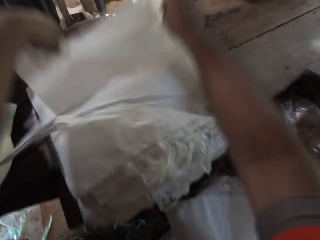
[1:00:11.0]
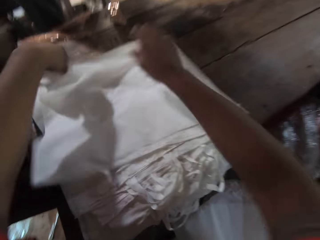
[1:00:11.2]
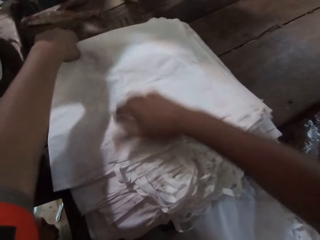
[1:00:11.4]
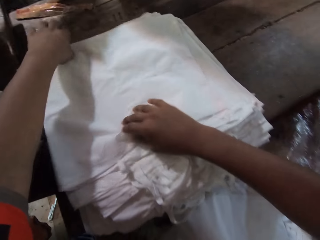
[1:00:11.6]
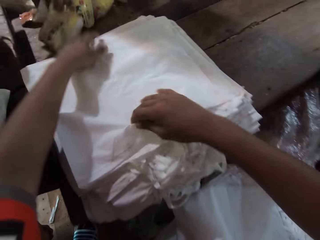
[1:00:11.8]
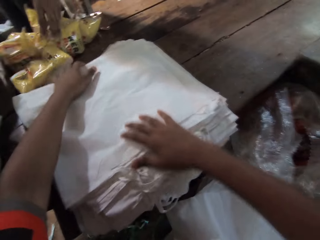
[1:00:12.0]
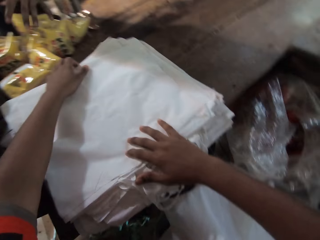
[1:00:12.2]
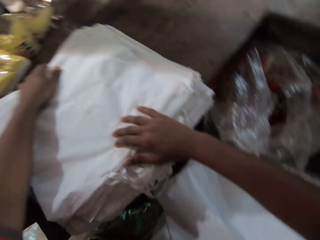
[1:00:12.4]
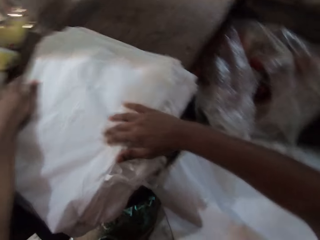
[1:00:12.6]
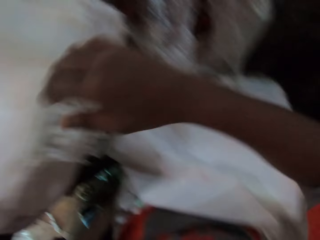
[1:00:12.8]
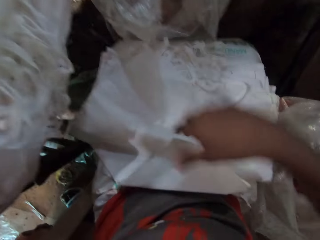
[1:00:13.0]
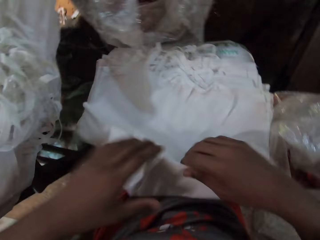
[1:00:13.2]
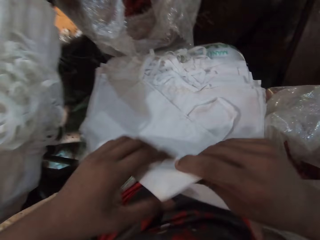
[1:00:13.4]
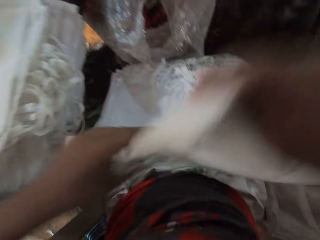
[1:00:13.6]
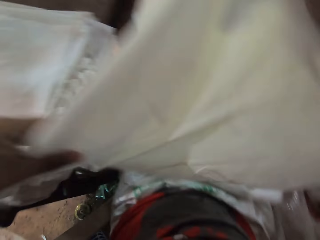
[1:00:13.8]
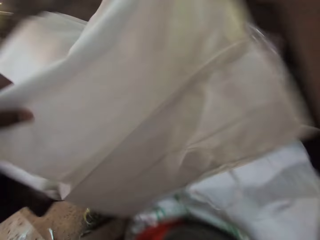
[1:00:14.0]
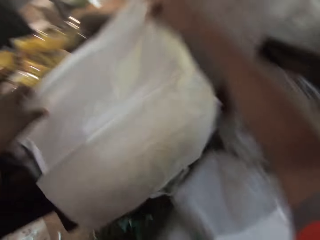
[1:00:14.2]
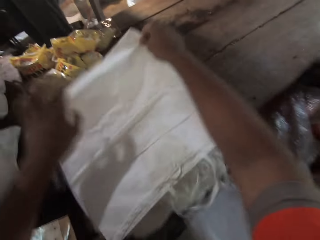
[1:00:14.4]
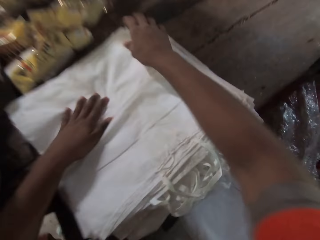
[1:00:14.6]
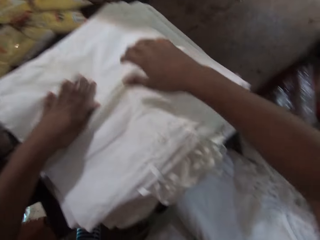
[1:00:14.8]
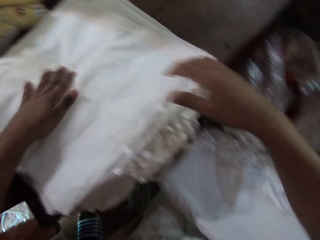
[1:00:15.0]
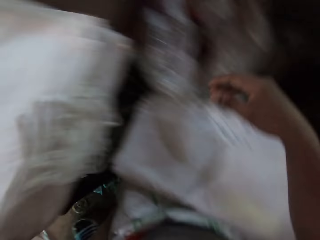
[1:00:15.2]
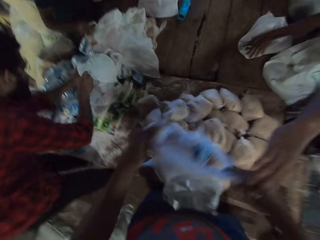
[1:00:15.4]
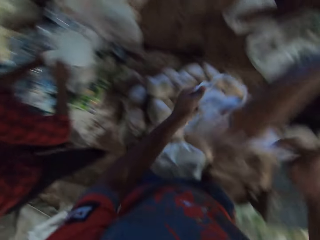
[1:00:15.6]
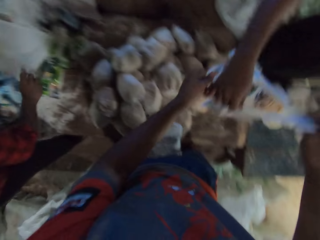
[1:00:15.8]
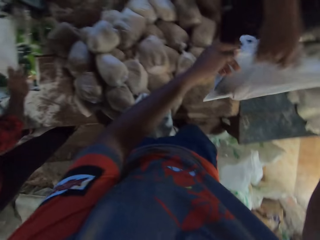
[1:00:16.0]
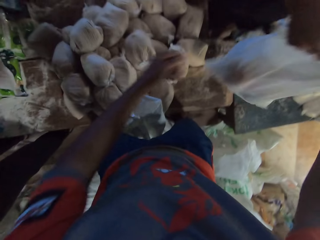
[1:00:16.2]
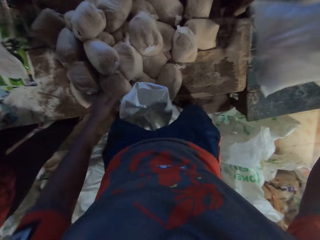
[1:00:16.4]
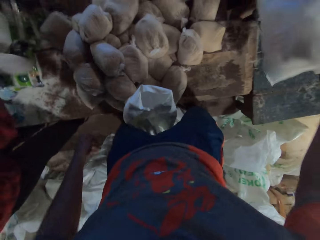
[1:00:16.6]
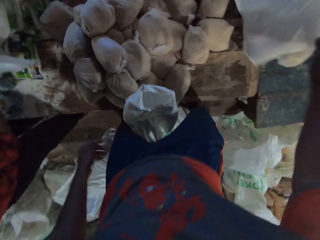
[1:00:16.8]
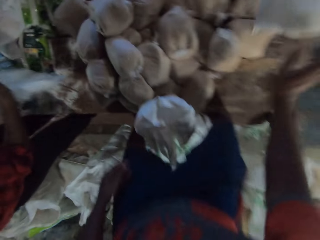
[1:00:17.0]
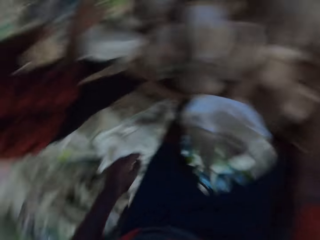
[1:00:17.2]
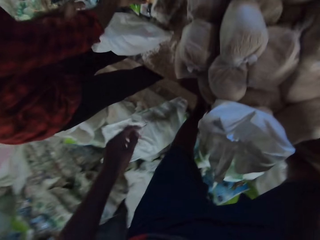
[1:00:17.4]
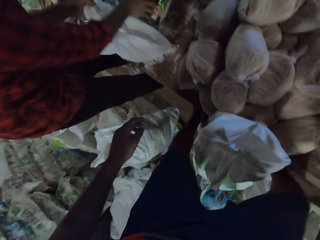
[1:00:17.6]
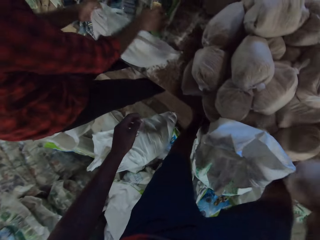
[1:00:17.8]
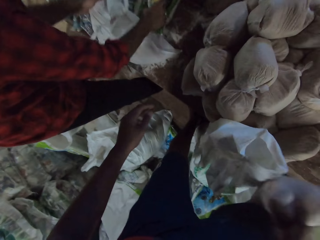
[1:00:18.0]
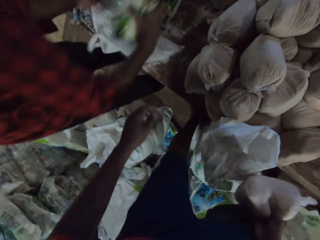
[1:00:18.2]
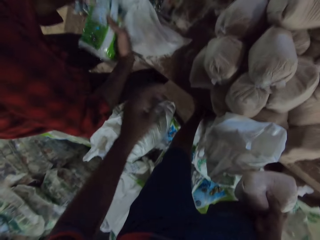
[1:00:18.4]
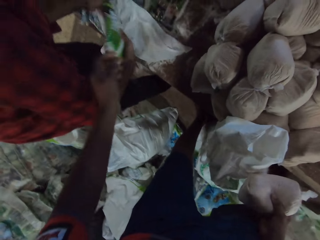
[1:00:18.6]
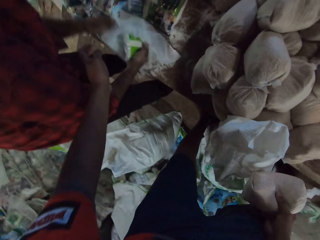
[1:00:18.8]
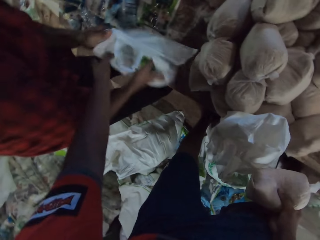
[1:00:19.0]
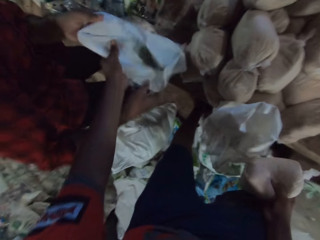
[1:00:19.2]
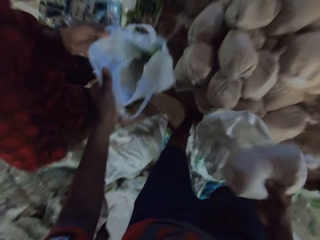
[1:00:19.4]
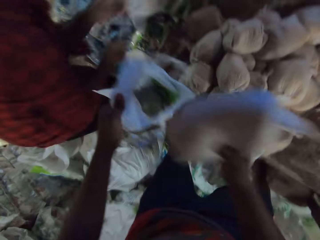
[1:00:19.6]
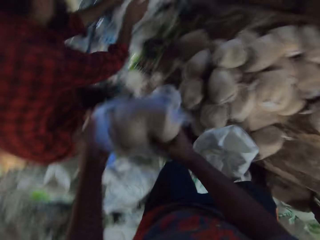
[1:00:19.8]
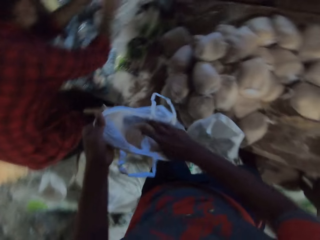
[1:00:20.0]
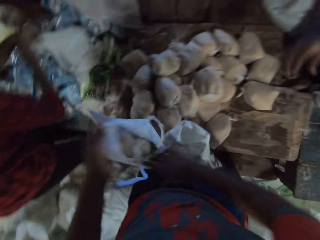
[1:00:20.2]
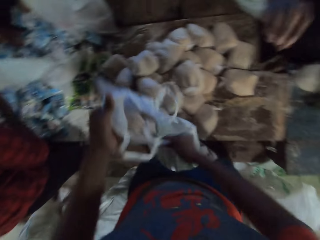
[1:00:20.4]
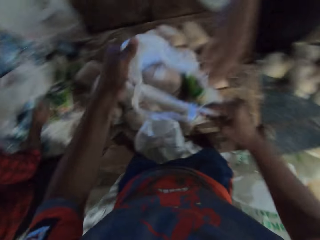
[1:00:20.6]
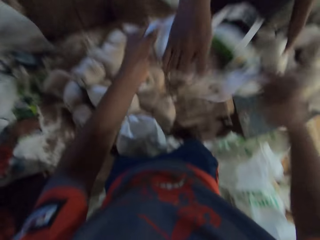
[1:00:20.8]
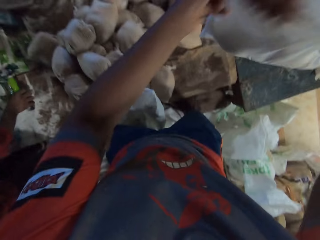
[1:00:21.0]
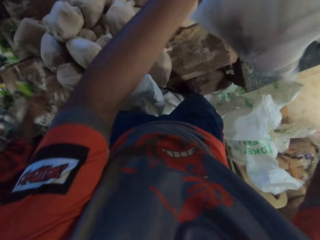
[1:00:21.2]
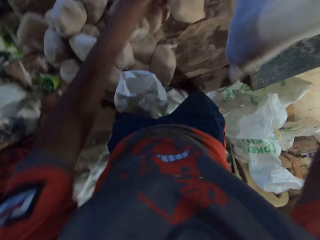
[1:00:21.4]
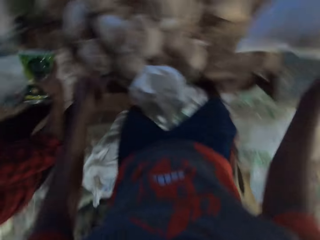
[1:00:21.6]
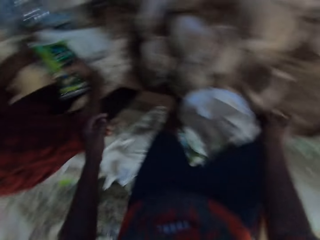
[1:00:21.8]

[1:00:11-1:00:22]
The camera wearer adjusts the carrier bags on the carrier bags on the table with both hands. He removes the carrier bag from the bundle of carrier bags on his lap with both hands. He places the carrier bag on the carrier bags on the table with both hands. He passes the carrier bag to a man with both hands. The man collects the carrier bag from the camera wearer with his right hand. The man drops the carrier bag on the table with his right hand. The camera wearer picks a pack of wheat flour from the table with his right hand. Another man puts a pack of soap in a carrier bag in his left hand with his right hand. The other man passes the carrier bag to the camera wearer with his left hand. The camera wearer collects the carrier bag from the other man with his left hand. He puts the pack of wheat flour or sugar in the carrier bag in his left hand with his right hand. The other man carries a carrier bag from the table with both hands. The camera wearer holds the carrier bag with both hands. The first man collects the carrier bag from the camera wearer with his right hand. The camera wearer passes the carrier bag to the first man with both hands. The other man picks a pack of soap from the table with his right hand.

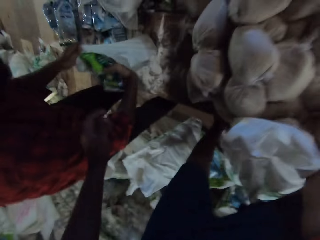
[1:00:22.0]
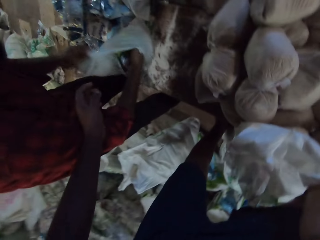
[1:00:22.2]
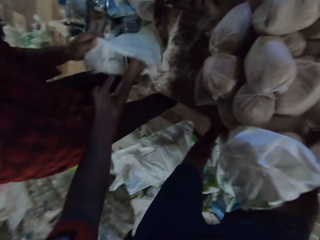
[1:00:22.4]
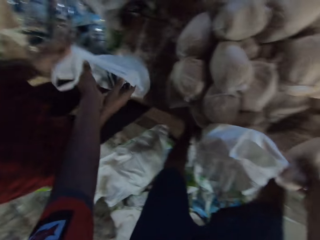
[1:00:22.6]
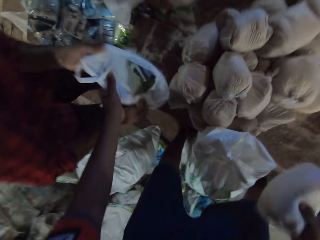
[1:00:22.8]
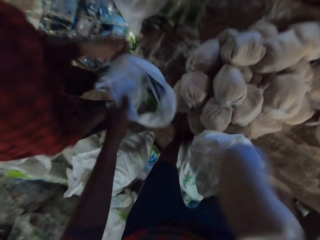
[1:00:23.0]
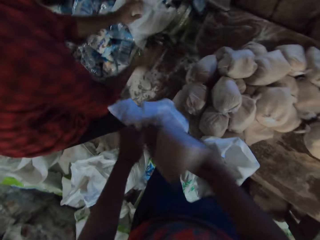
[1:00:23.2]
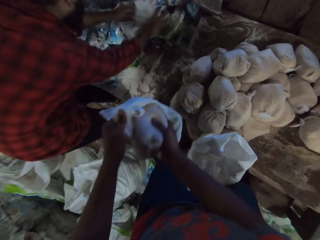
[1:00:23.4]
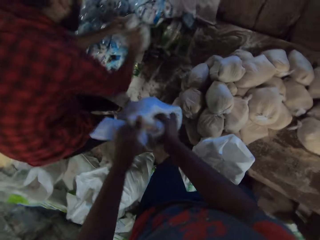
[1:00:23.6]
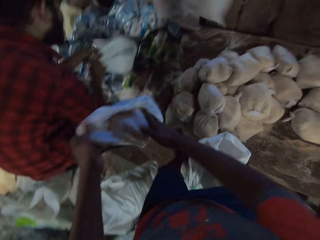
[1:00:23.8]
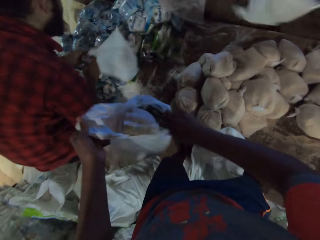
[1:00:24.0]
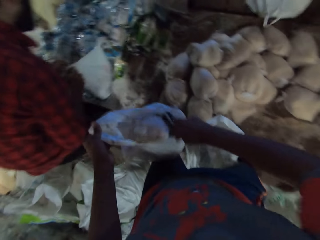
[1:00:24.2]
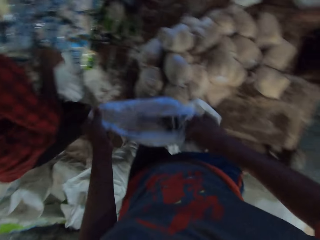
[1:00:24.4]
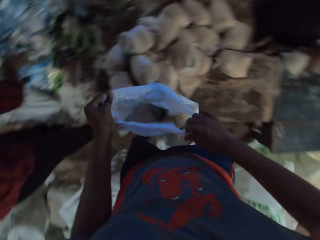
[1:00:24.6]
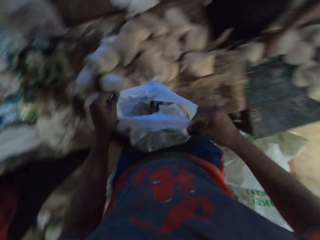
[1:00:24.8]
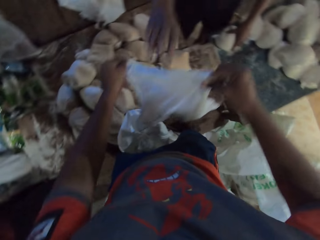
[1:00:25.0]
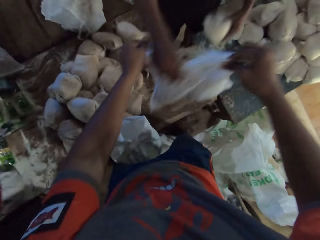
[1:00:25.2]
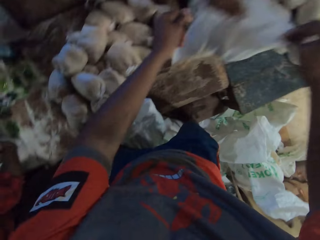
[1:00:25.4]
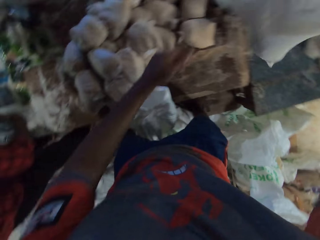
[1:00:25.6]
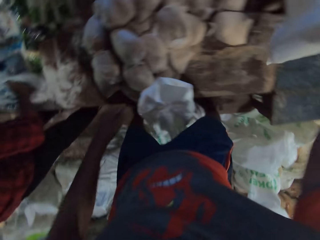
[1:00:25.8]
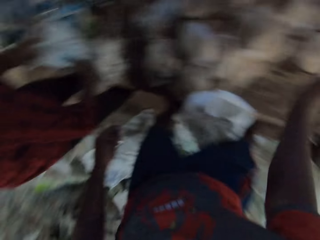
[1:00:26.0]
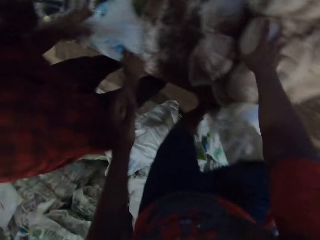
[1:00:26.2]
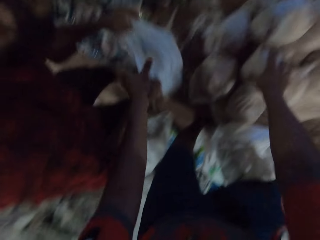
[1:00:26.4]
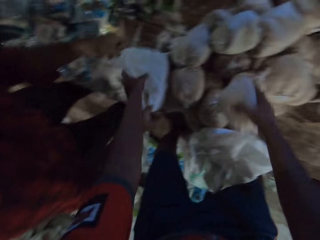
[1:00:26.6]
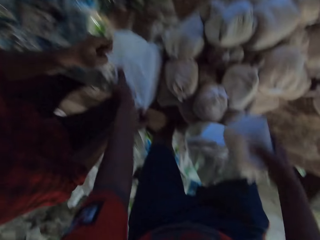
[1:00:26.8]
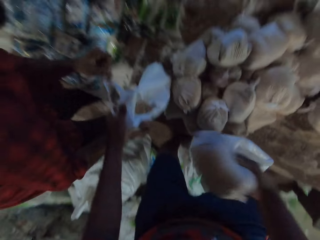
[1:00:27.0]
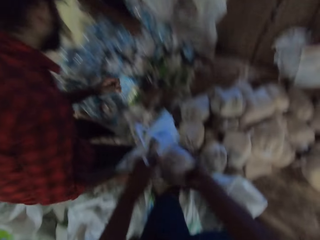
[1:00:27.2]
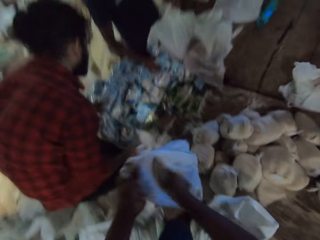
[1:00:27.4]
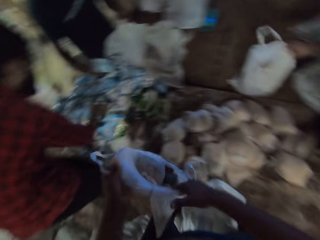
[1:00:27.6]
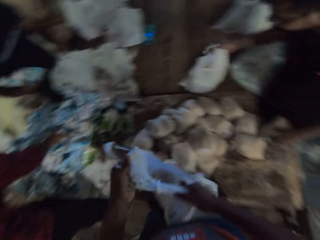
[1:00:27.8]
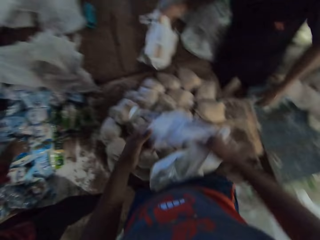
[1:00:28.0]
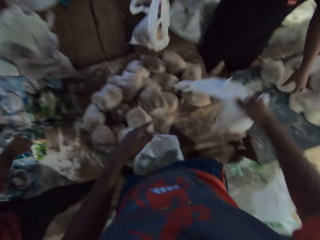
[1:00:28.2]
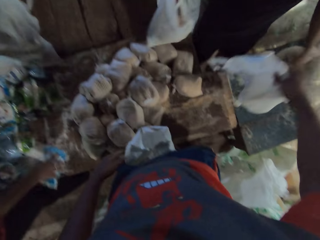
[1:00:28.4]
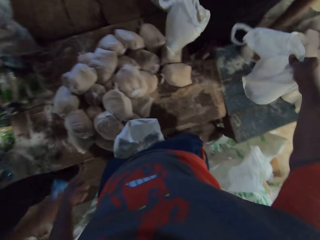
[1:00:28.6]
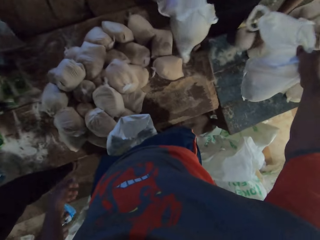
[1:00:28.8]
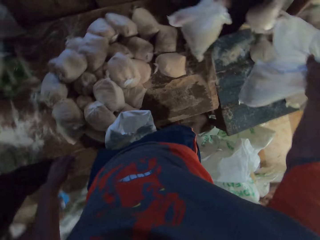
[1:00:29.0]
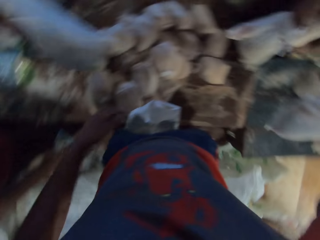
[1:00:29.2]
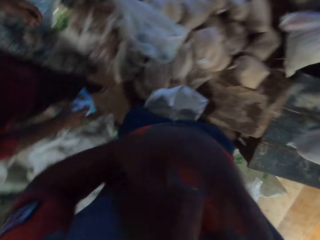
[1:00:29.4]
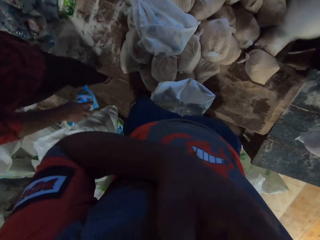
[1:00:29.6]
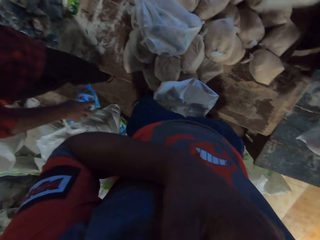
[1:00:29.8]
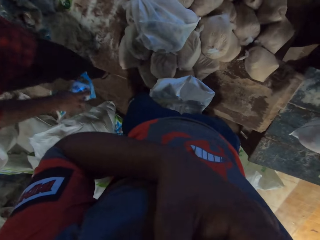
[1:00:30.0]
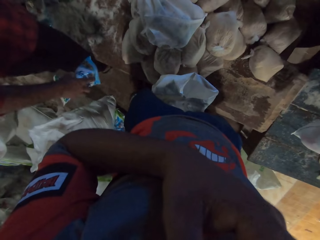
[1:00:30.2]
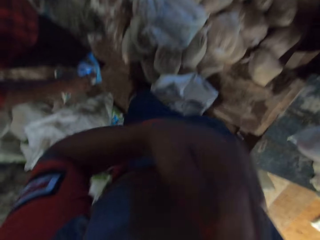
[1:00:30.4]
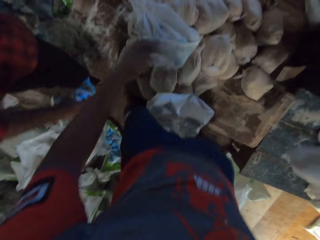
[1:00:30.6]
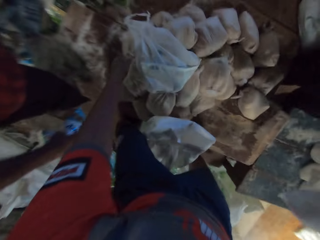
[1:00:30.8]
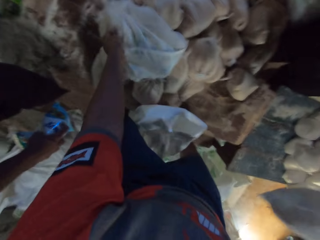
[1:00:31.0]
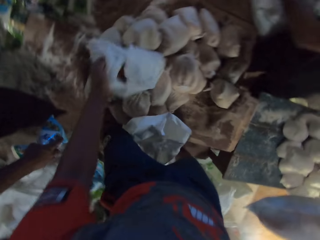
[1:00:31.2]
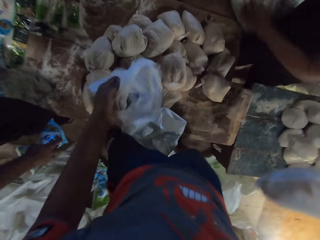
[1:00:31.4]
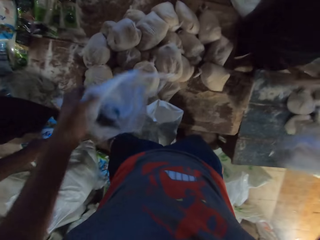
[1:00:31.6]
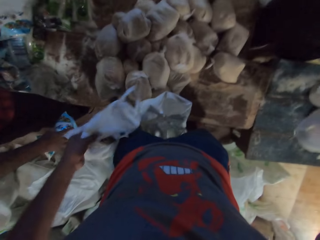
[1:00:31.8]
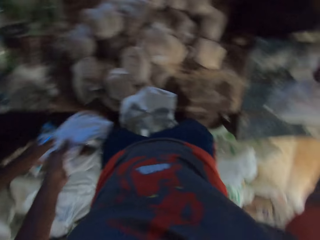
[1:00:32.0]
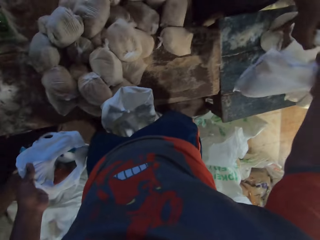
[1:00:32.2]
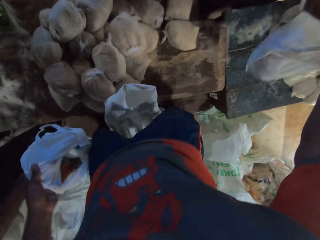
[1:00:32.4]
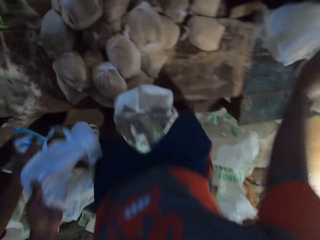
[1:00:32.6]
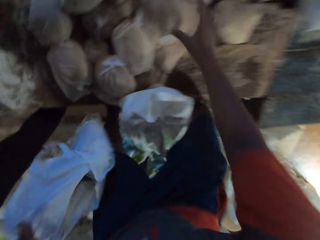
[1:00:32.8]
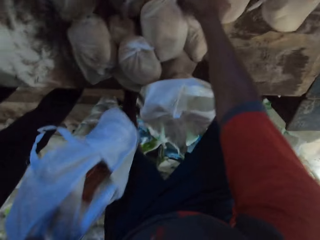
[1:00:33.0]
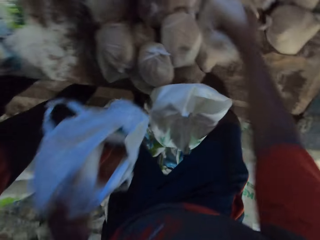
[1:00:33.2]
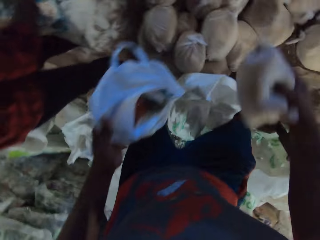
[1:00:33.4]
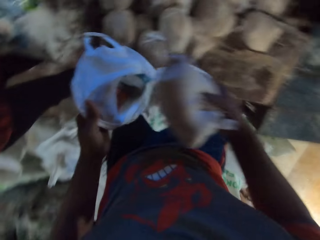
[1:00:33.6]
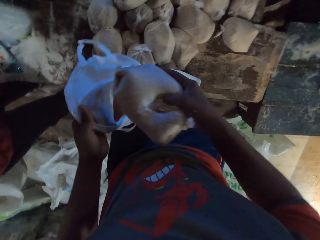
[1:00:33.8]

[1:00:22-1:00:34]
A man puts the pack of soap in the carrier bag in his left hand with his right hand. The camera wearer picks a pack of wheat flour or sugar from the table with his right hand. The man passes the carrier bag to the camera wearer with his left hand. The camera wearer collects the carrier bag from the man with his left hand. He puts the pack of wheat flour in the carrier bag in his left hand with his right hand. The man carries a carrier bag from the table with both hands. The camera wearer holds the carrier bag with both hands. He passes the carrier bag to another man with both hands. The other man collects the carrier bag from the camera wearer with his right hand. He collects the carrier bag again. The first man passes the carrier bag to the camera wearer with both hands. The camera wearer picks a pack of wheat flour from the table with his right hand. He collects the carrier bag from the first man with his left hand. He puts the pack of wheat flour in the carrier bag in his left hand with his right hand. The second man carries a carrier bag from the table with his right hand. The camera wearer holds the carrier bag with both hands. A third man picks a pack of soap from the table with his right hand. The first man picks a pack of soap from the table with his right hand. The camera wearer passes the carrier bag to the second man with his right hand. He touches his face with his left hand. He picks the carrier bag from the table with his left hand. He packs sugar in bags. The second man collects the carrier bag from the camera wearer with his right hand. The camera wearer picks a pack of wheat flour from the table with his right hand. The first man puts the pack of soap in a carrier bag in his left hand with his right hand.
